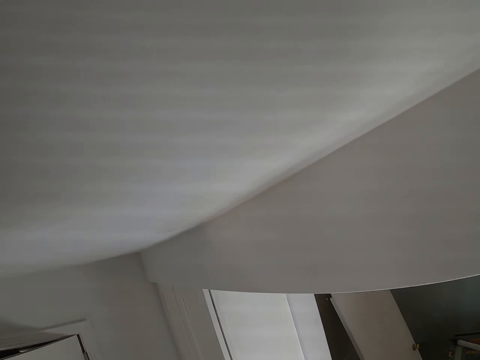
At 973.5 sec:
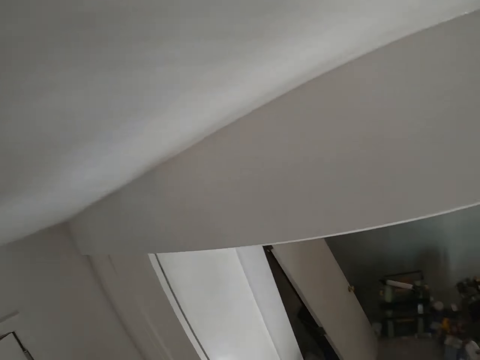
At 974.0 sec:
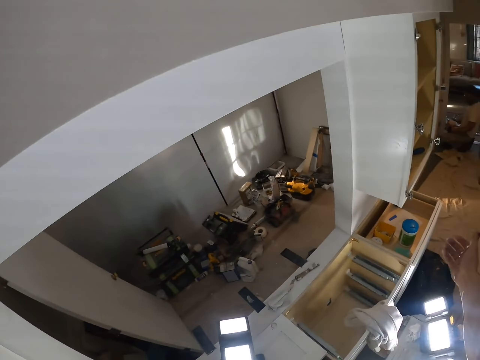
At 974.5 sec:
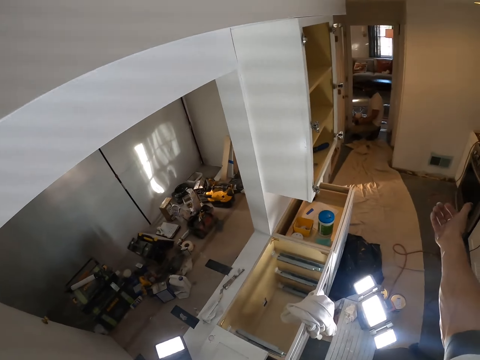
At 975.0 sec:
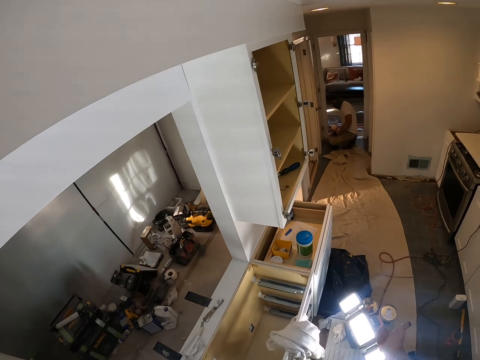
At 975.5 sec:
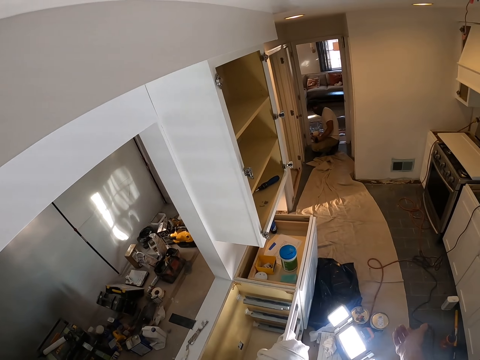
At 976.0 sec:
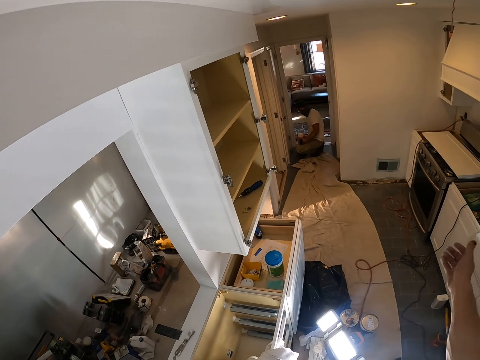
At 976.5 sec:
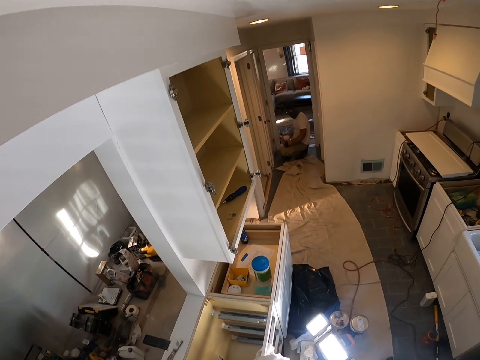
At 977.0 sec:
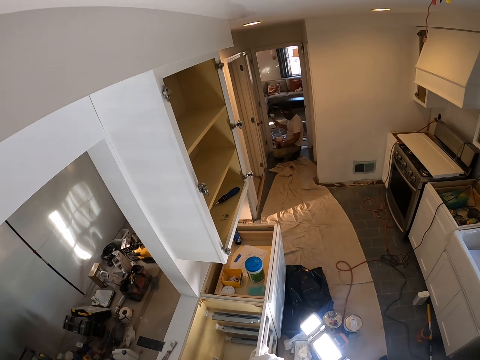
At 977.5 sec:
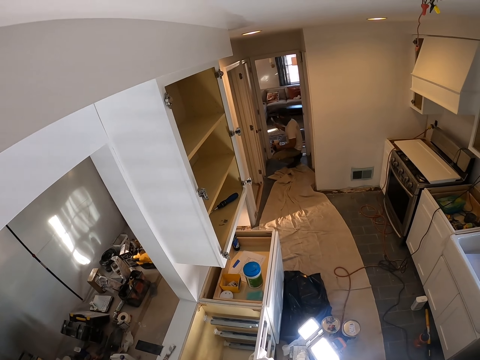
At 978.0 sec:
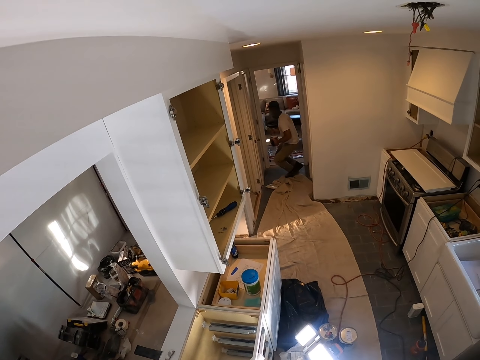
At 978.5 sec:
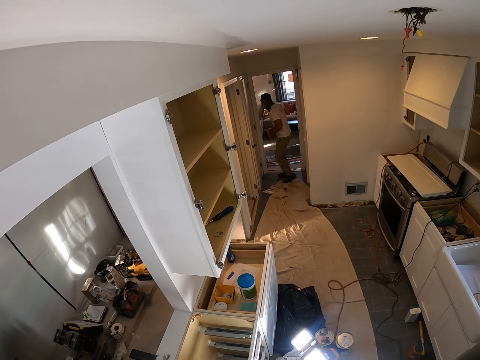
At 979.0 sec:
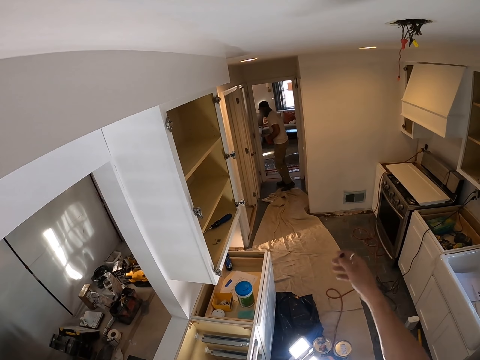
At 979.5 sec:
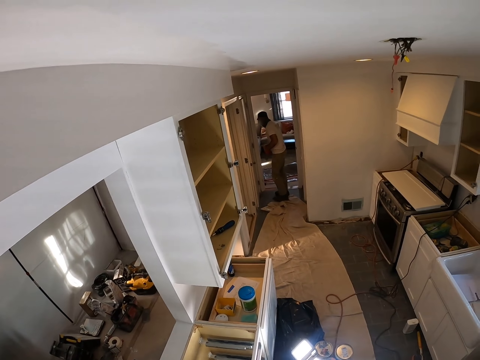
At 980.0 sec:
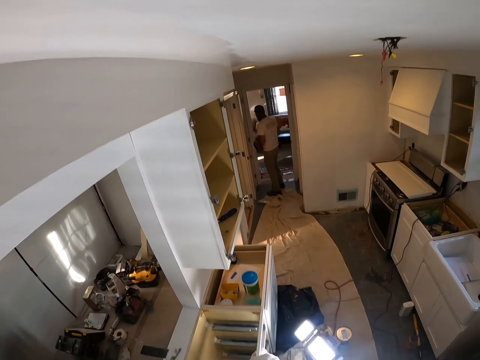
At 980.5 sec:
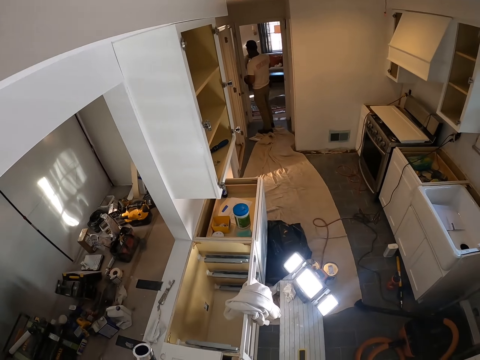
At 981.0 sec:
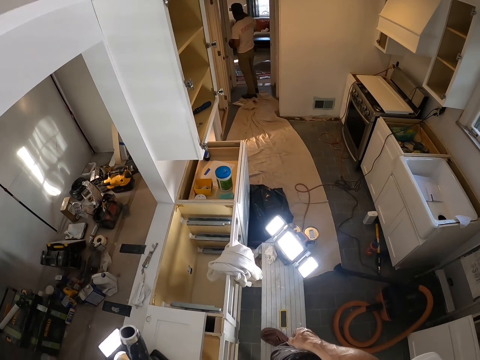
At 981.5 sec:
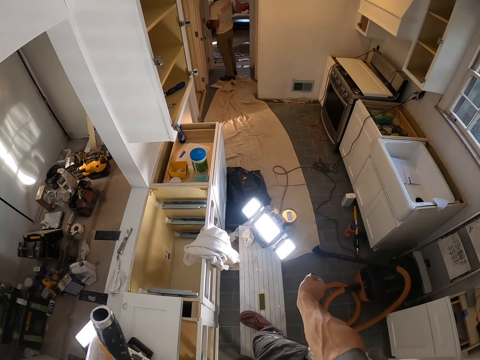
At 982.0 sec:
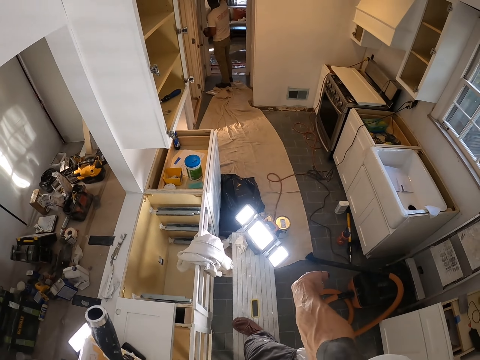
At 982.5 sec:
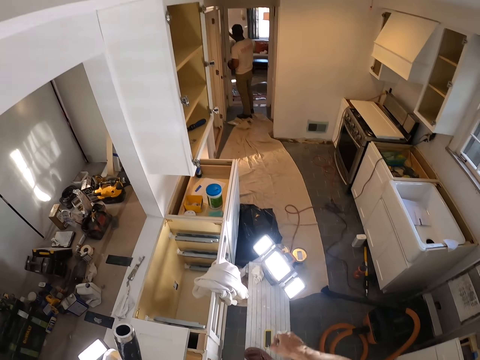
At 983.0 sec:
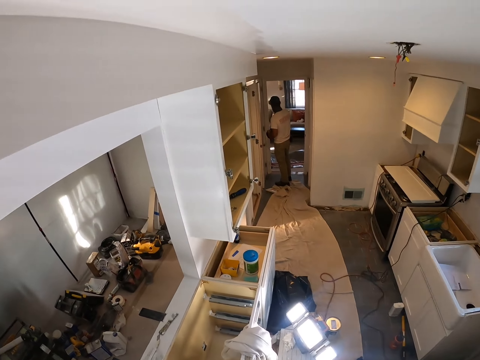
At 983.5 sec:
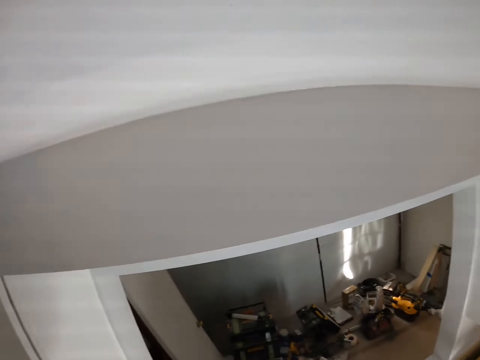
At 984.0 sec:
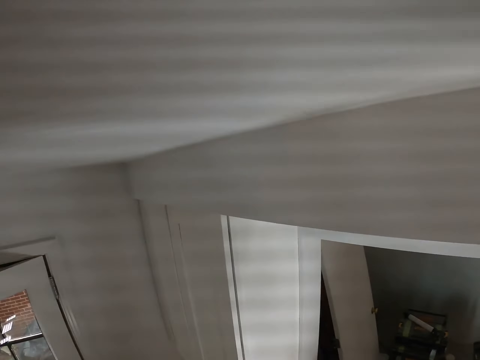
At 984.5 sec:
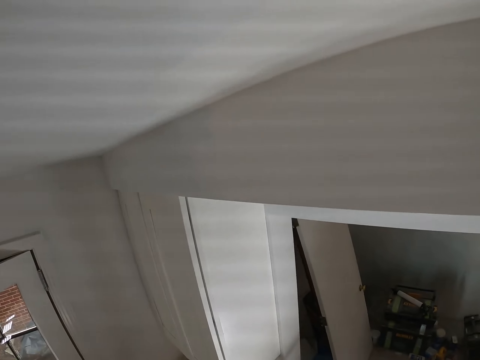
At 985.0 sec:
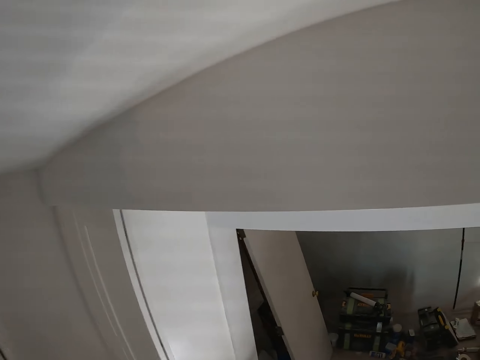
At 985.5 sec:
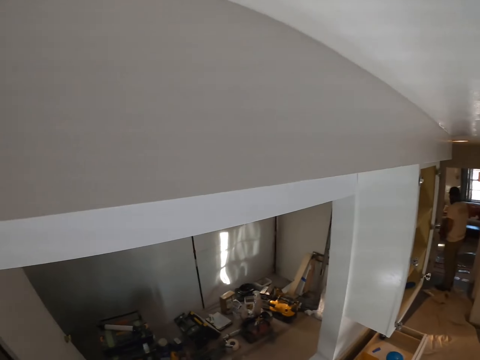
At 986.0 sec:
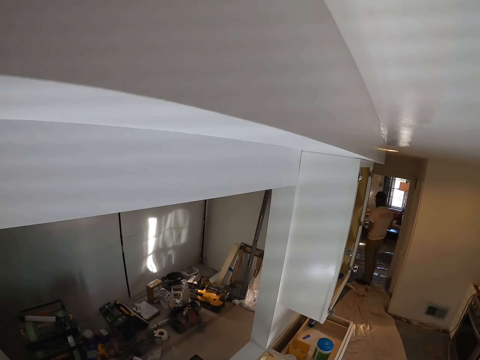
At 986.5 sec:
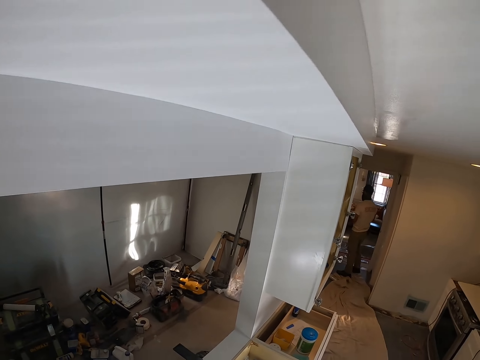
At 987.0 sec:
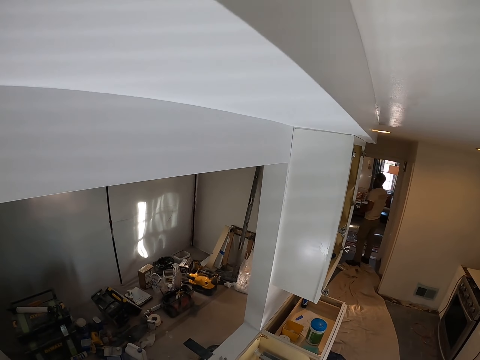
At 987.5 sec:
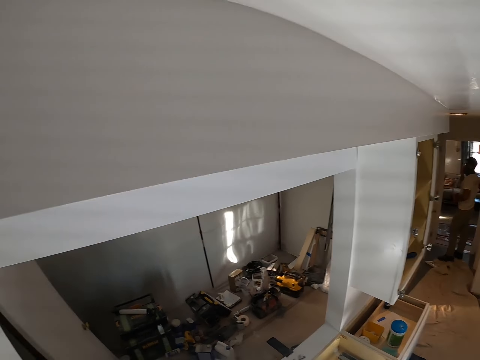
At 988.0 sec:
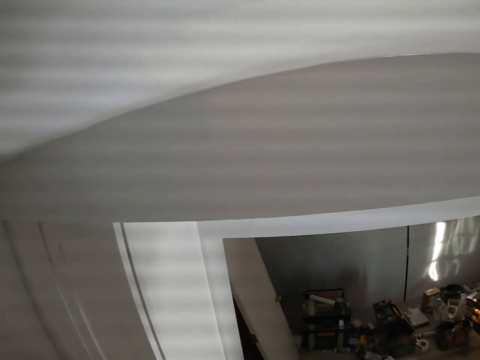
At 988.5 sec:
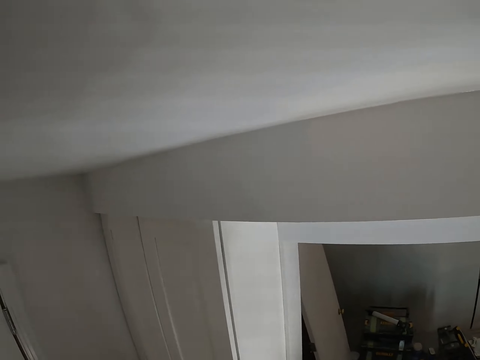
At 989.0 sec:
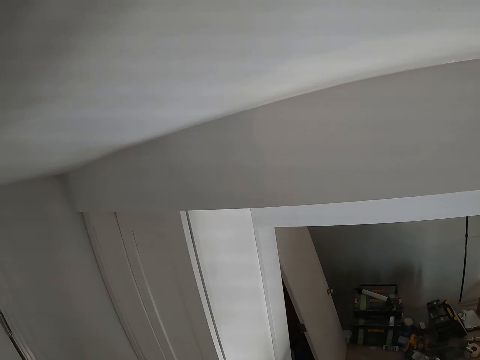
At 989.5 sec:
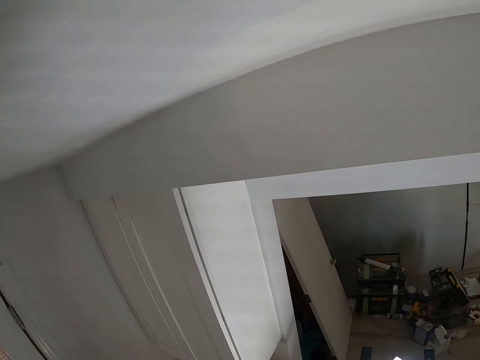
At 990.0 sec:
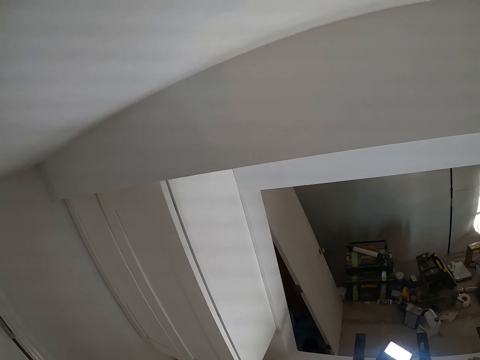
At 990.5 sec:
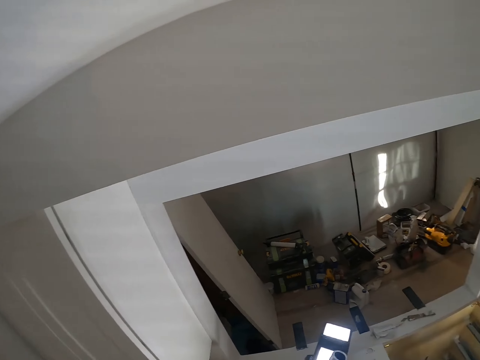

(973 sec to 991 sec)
The camera wearer looks at the wall. They move the right hand and stretch the hand. A man stands up. The camera wearer moves the right hand. They look at the right hand. They stretch the right hand. They look around.

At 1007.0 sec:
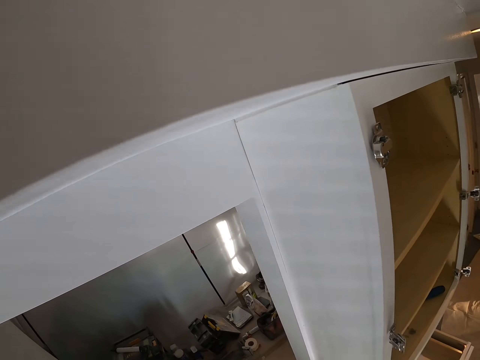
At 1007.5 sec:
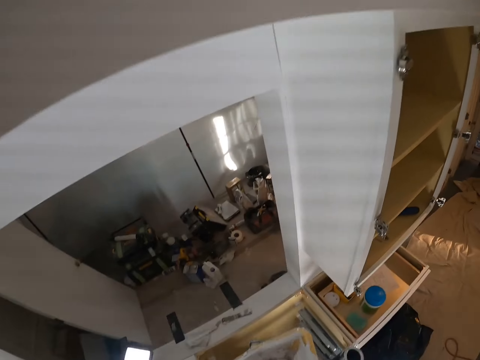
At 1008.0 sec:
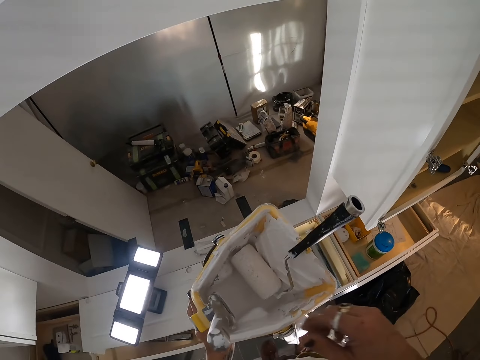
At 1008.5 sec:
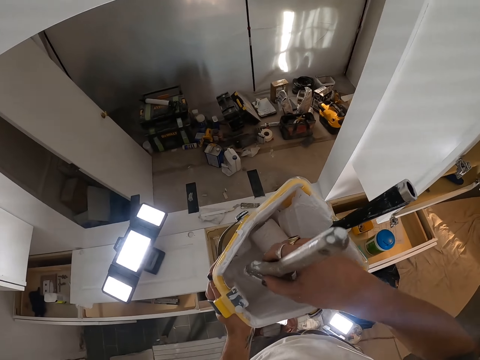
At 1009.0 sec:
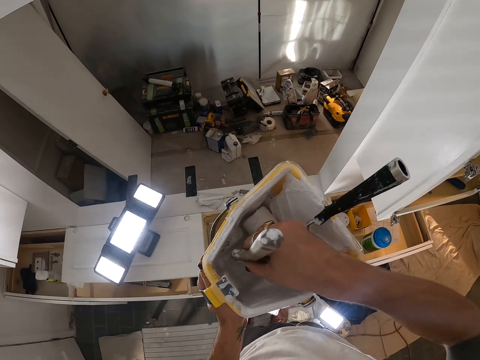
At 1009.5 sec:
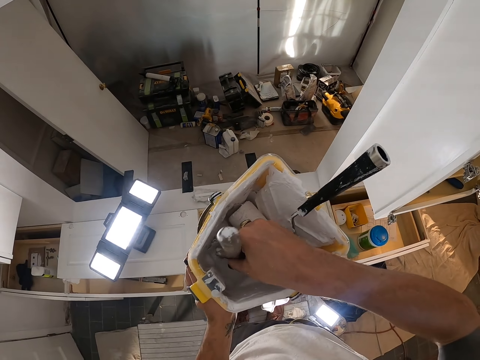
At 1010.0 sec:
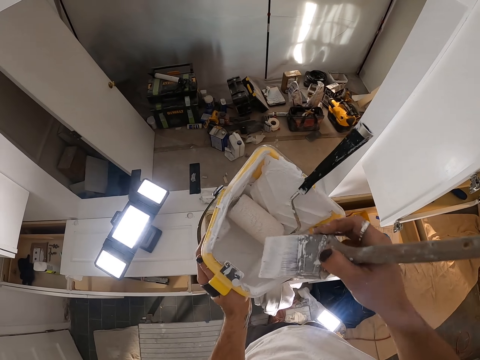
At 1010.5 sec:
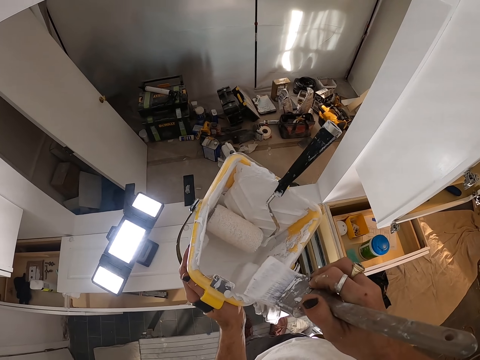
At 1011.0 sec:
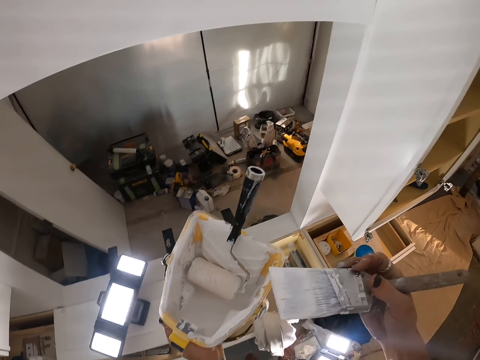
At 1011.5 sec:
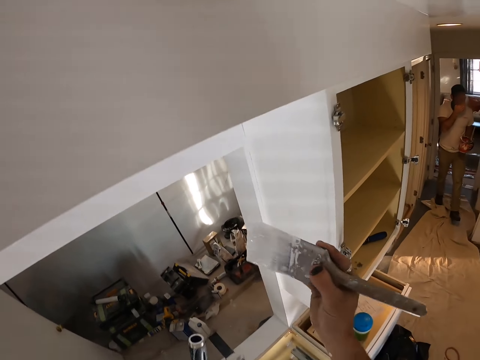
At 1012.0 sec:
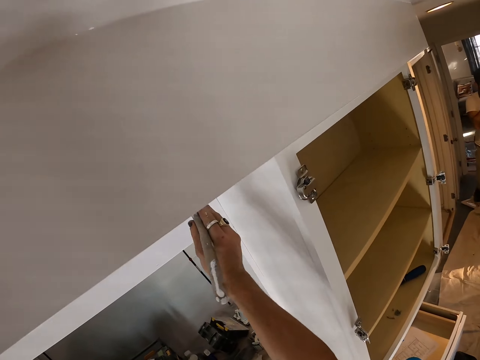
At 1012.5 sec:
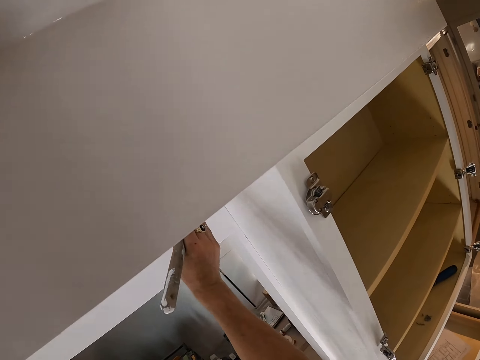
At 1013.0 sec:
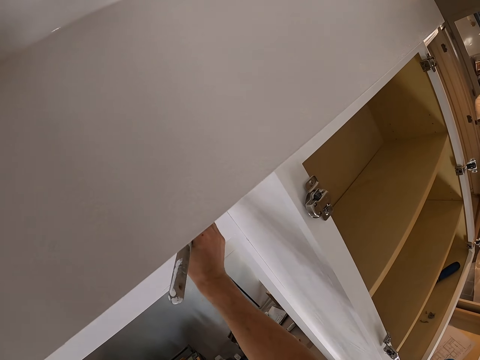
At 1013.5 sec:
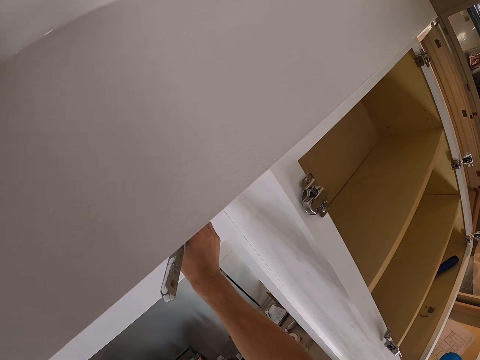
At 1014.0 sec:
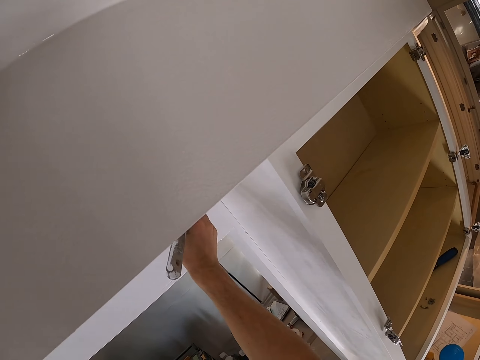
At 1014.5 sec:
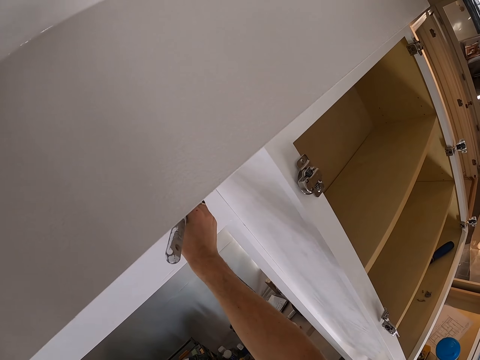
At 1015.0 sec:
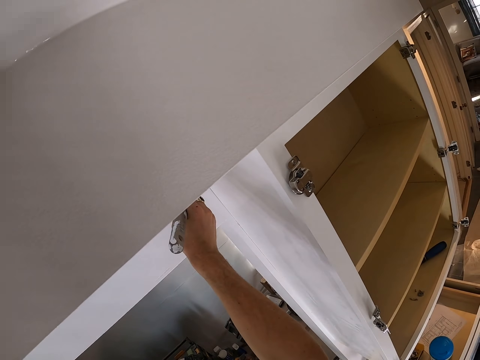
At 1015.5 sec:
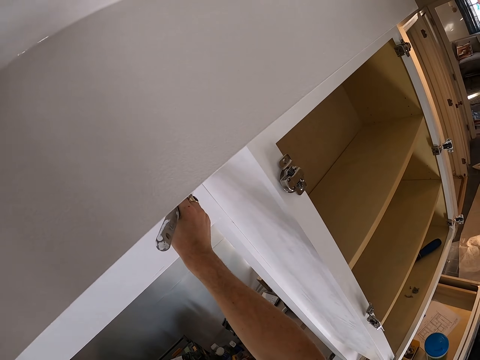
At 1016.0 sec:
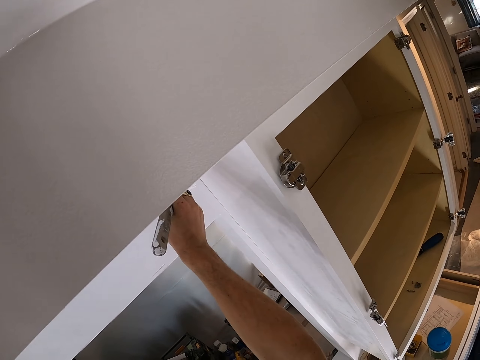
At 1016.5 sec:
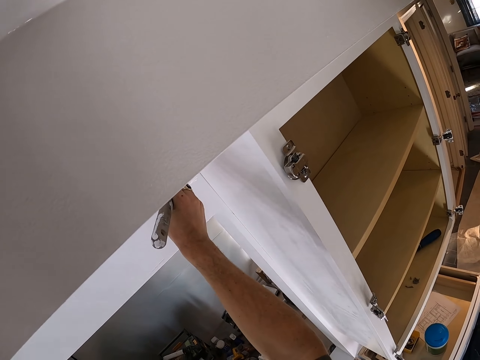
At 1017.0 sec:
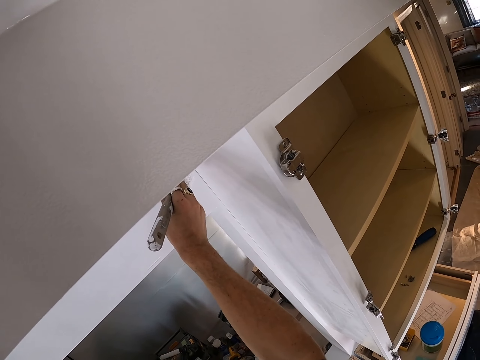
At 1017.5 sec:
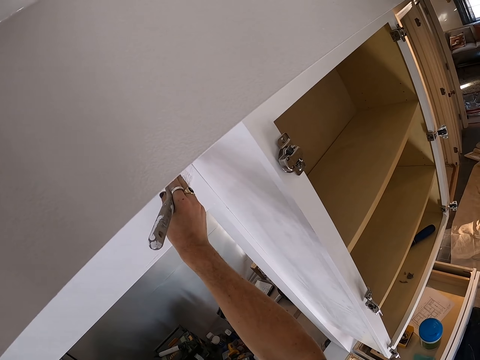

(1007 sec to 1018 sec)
The camera wearer holds the brush. They pick up the brush. They scoop paint from the paint tin or bucket. They wipe the brush on the bucket. They paint the wall with the brush.
